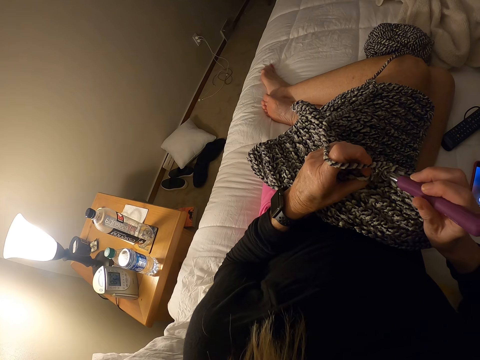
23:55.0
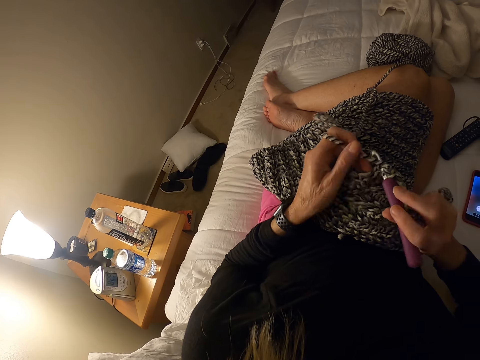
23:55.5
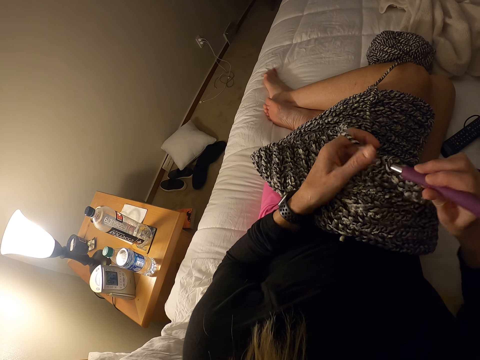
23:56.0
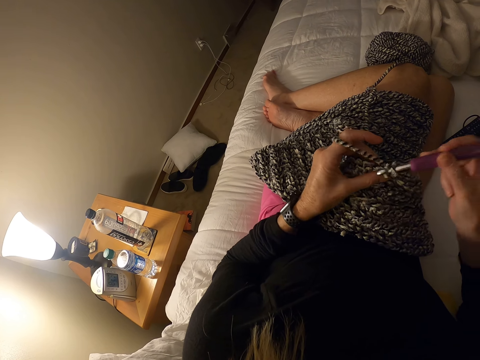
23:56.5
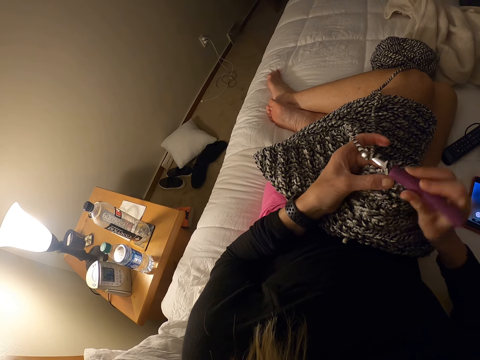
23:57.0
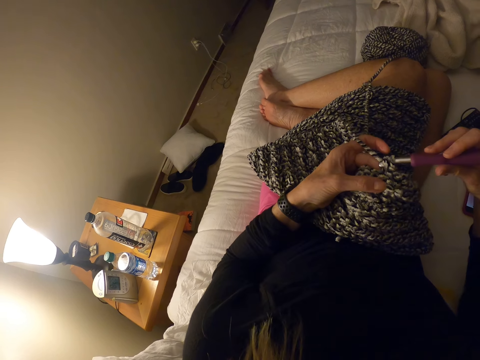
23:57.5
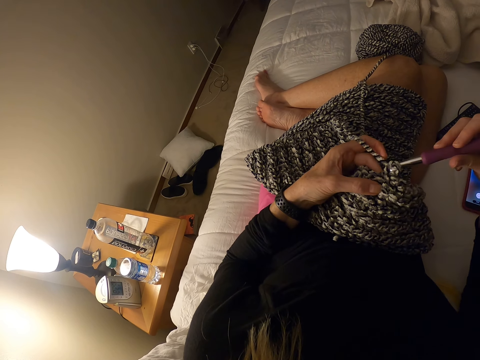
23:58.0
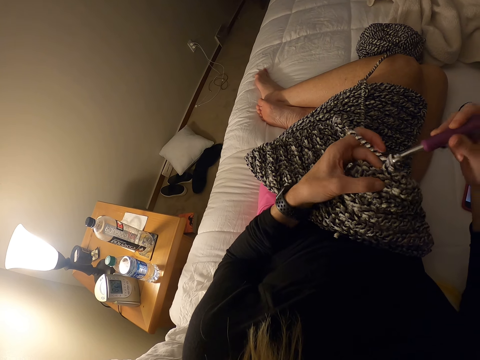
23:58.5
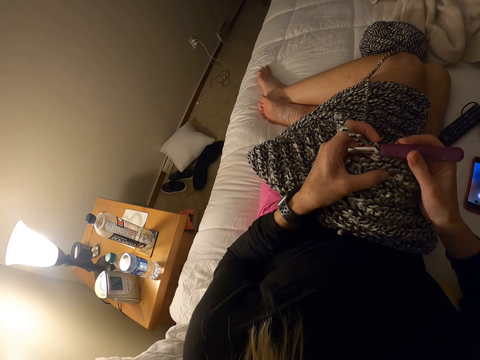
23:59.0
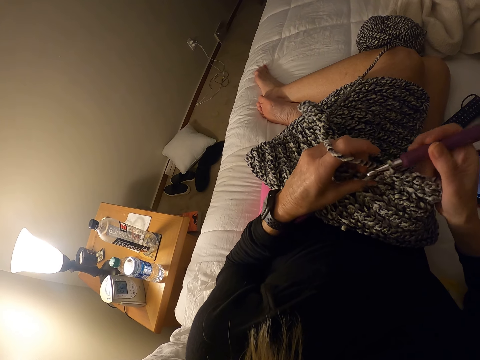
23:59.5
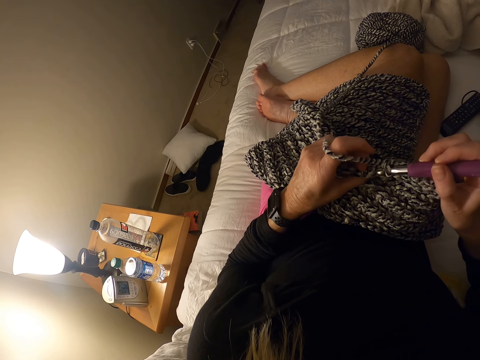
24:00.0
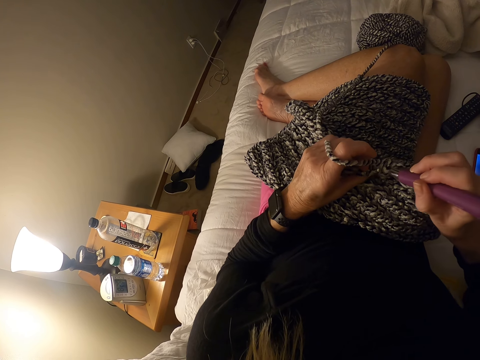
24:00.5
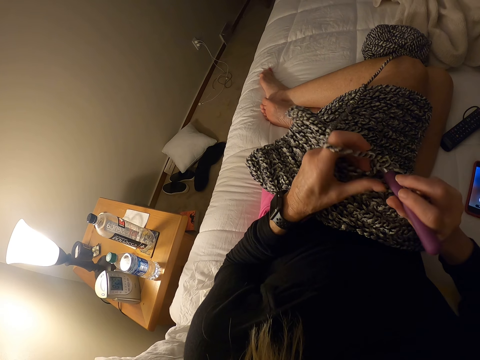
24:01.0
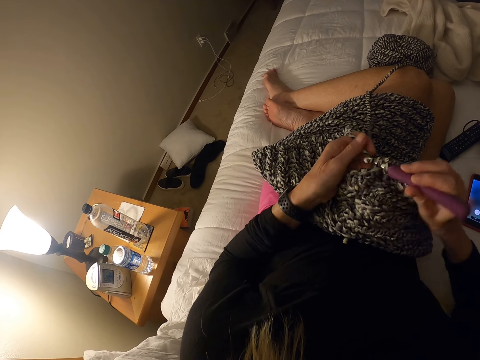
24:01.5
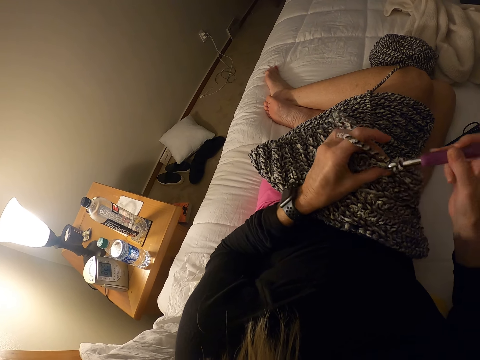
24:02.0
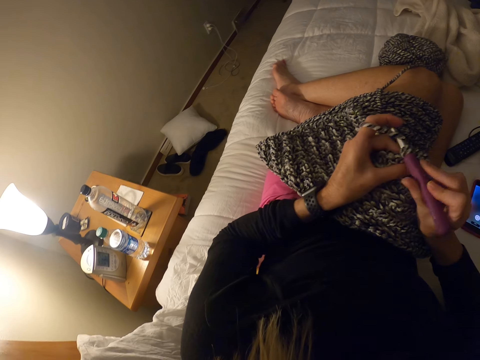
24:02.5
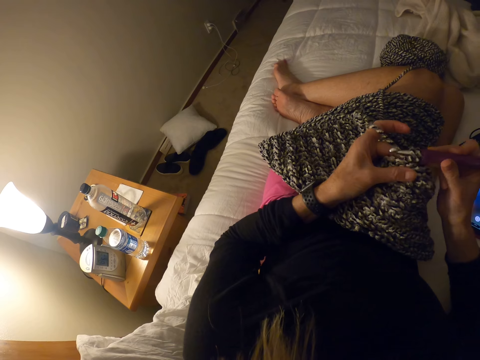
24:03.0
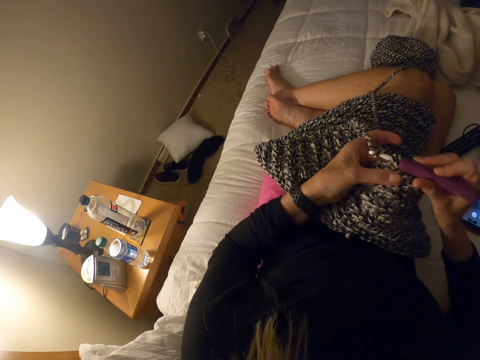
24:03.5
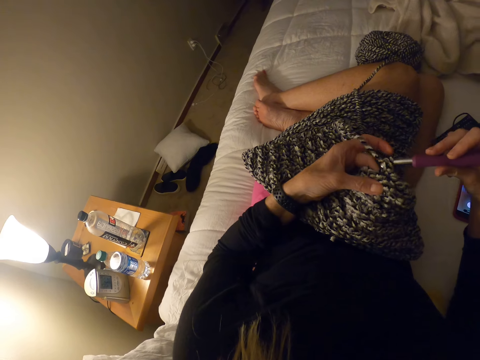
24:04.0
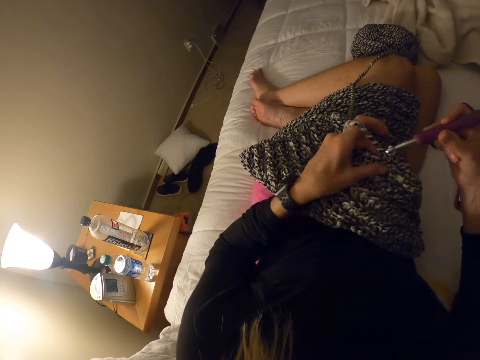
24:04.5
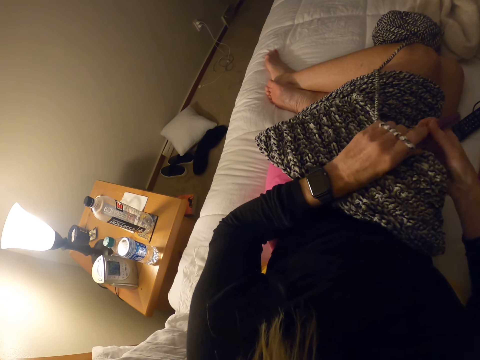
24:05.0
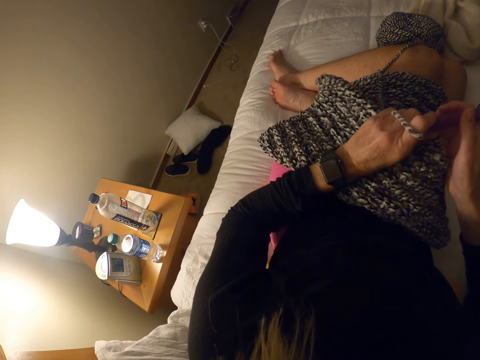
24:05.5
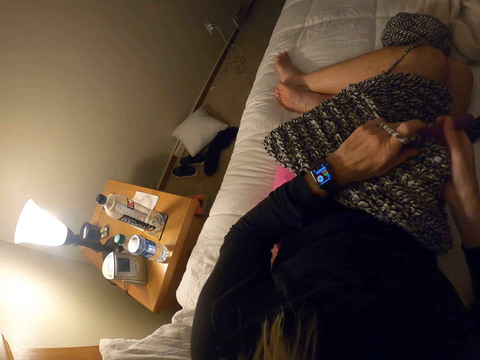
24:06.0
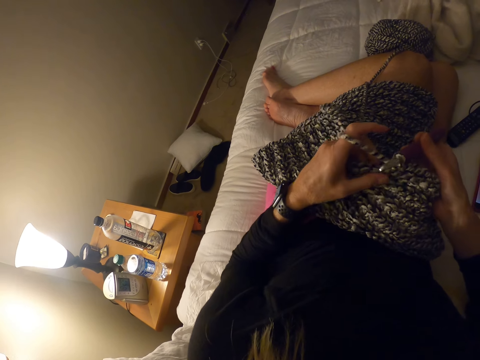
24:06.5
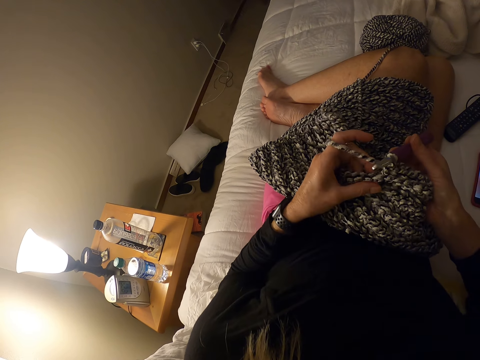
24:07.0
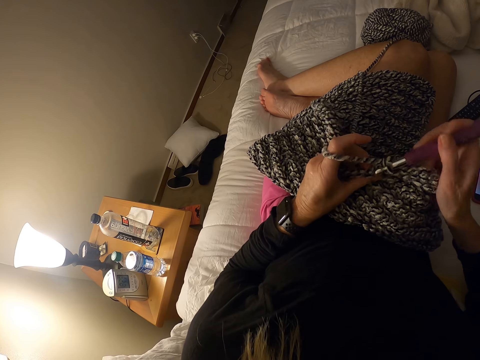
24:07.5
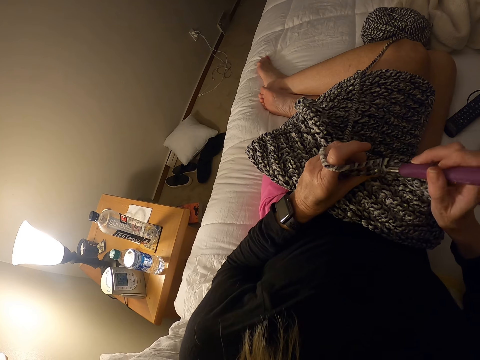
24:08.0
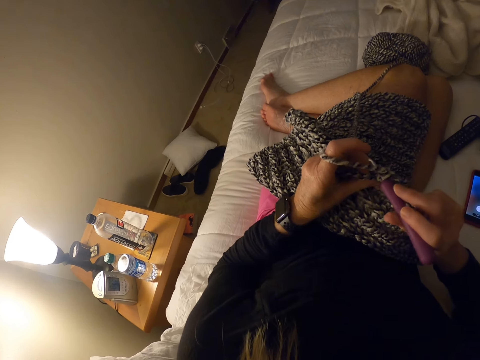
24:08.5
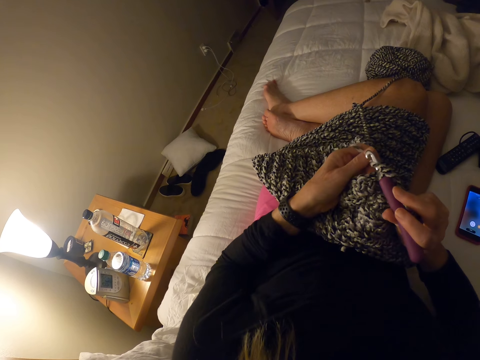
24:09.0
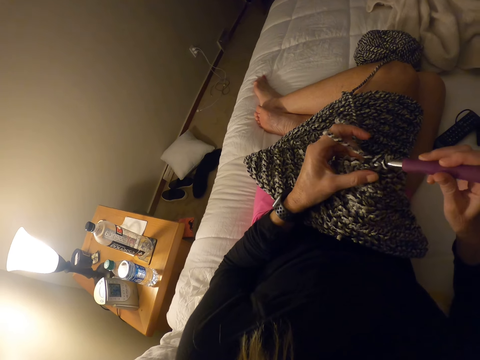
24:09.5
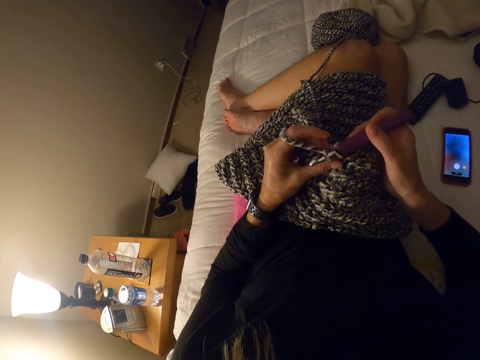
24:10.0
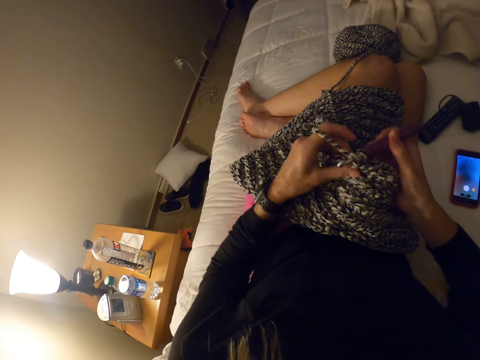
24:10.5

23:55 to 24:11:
The camera wearer adjusts the crocheted yarn. They crochet yarn with the crochet hook.

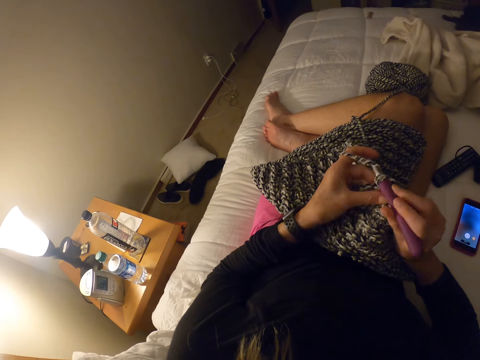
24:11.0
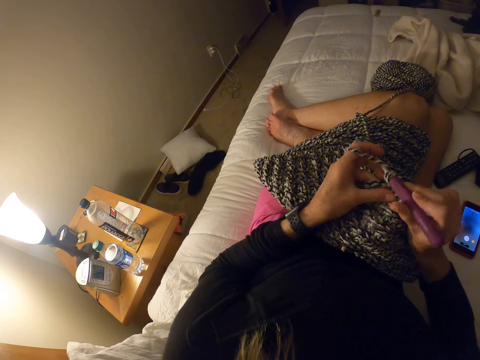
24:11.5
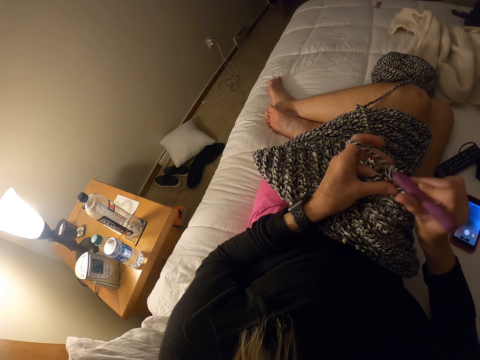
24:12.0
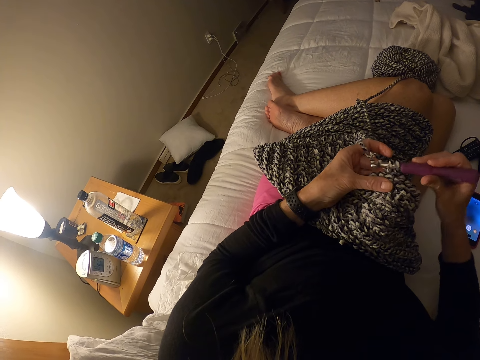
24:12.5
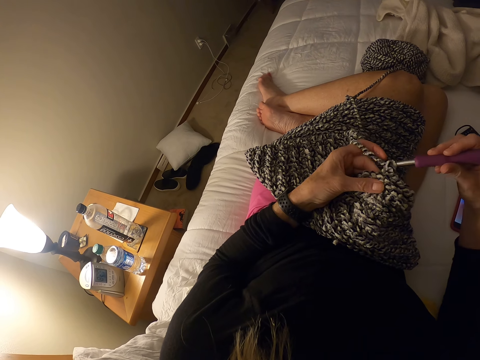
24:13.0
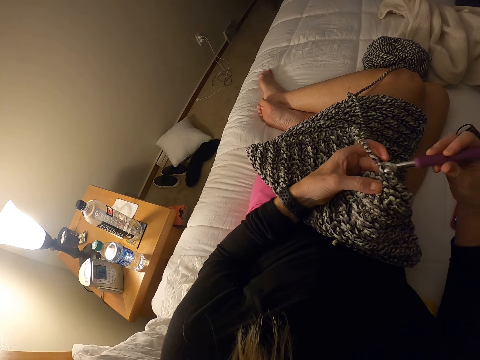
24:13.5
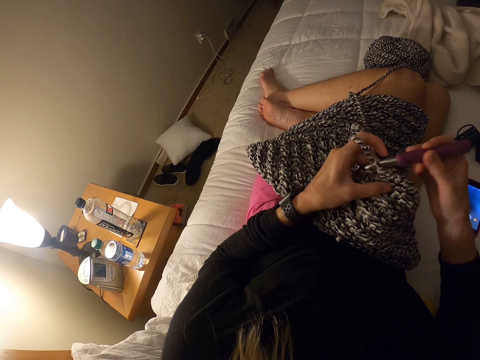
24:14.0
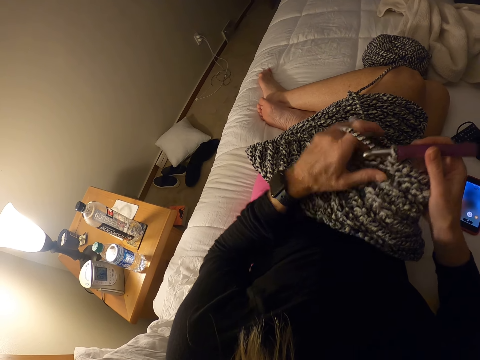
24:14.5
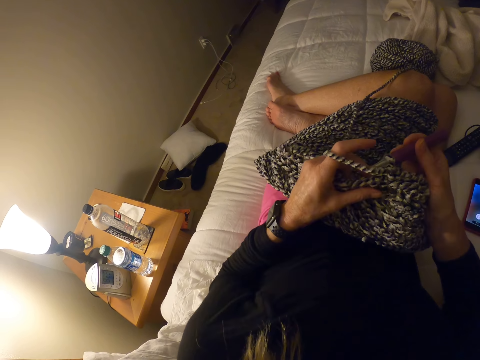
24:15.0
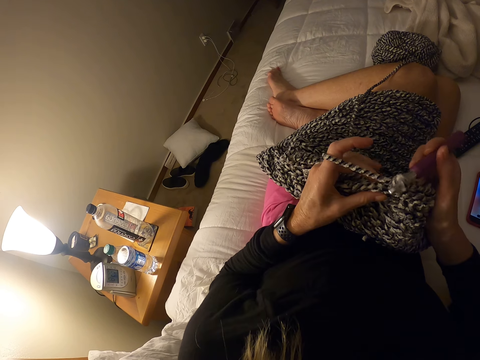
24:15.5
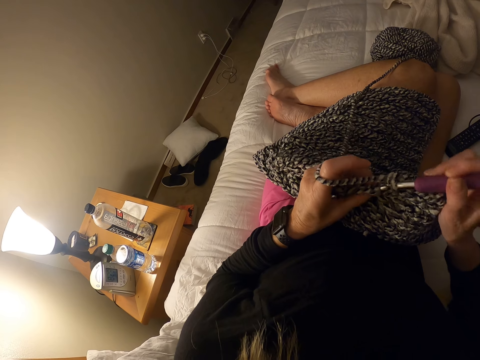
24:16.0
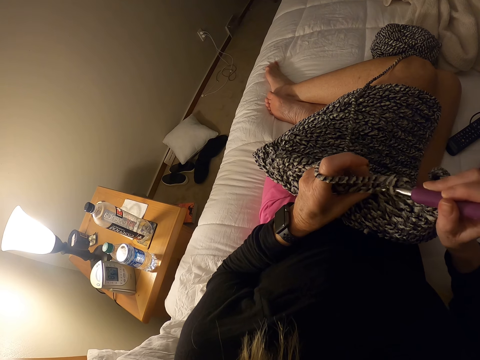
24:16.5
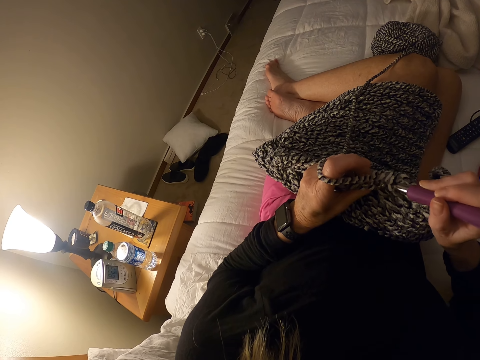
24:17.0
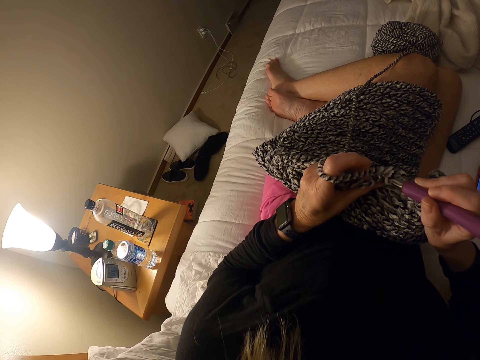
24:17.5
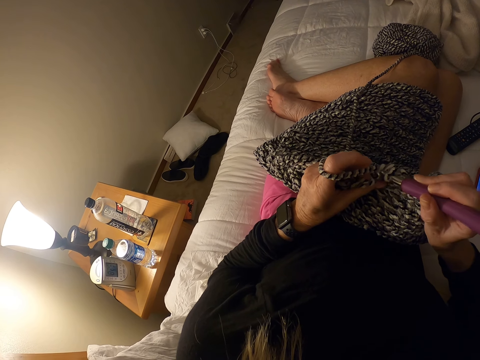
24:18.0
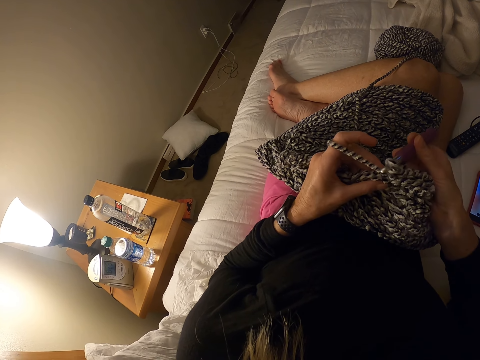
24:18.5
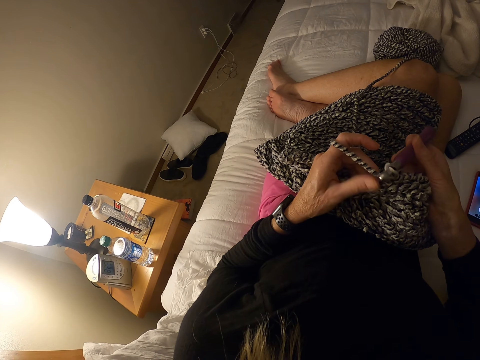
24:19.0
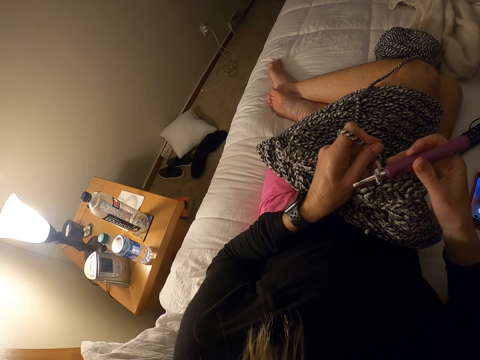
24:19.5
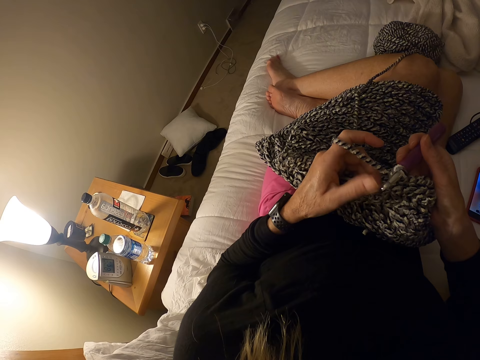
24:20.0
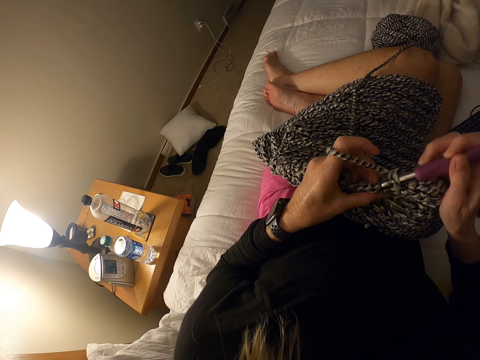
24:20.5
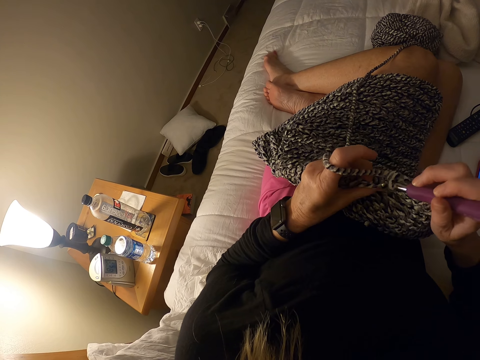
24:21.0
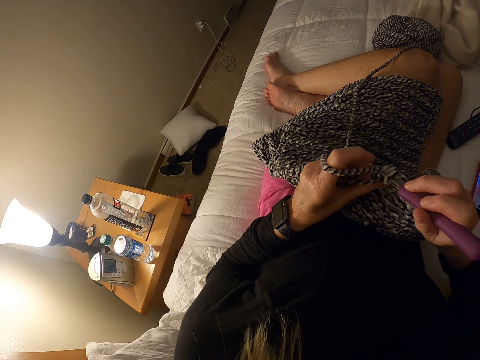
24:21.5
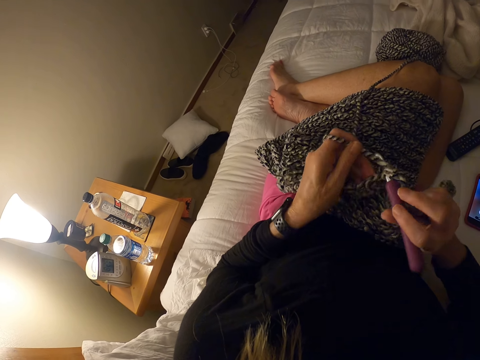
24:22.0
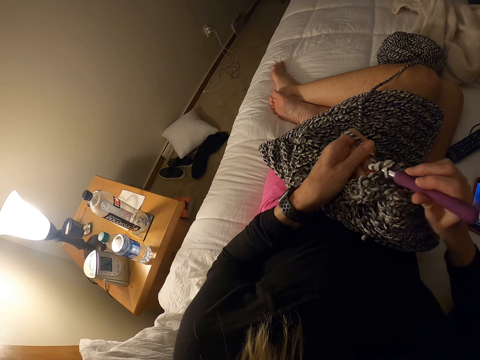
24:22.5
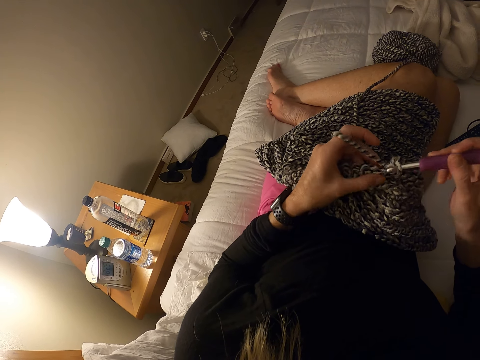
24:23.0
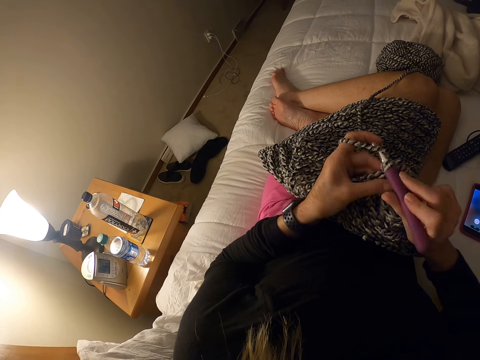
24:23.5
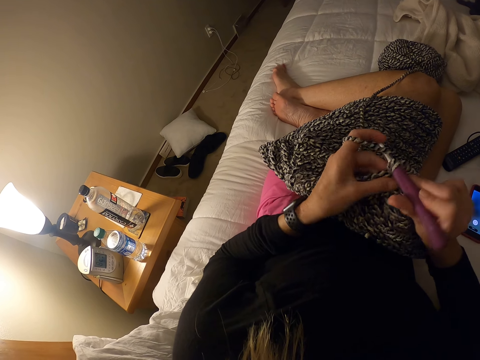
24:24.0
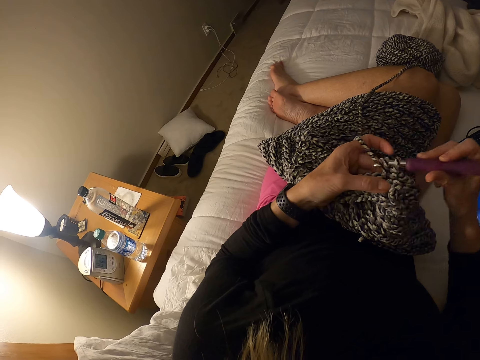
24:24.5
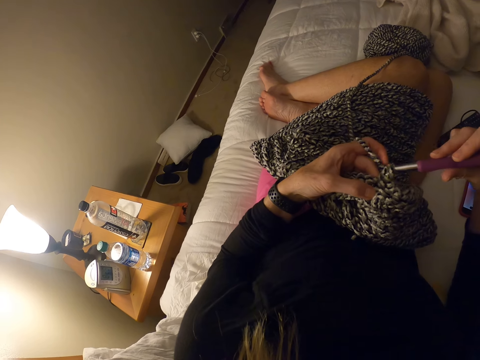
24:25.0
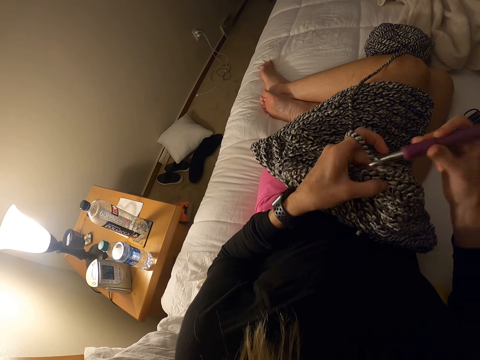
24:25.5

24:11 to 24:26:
The camera wearer adjusts the crocheted yarn. They crochet yarn with the crochet hook.
